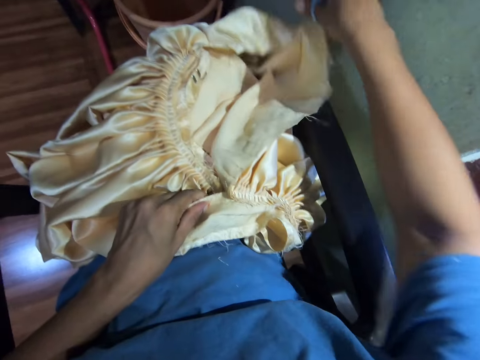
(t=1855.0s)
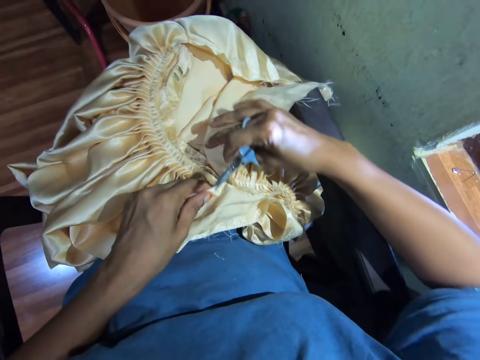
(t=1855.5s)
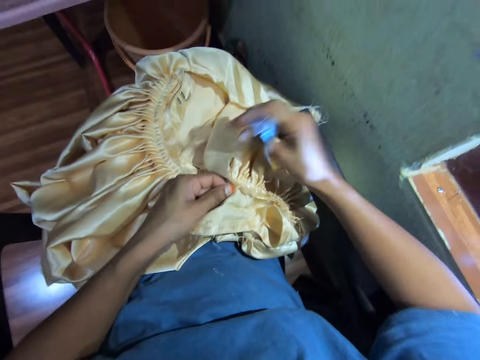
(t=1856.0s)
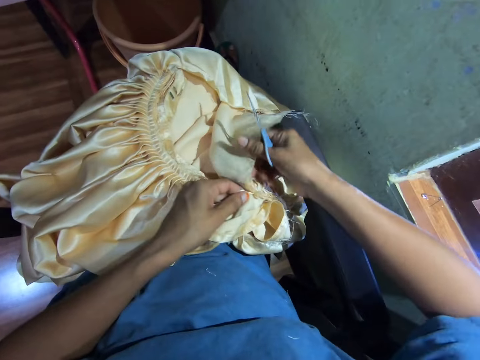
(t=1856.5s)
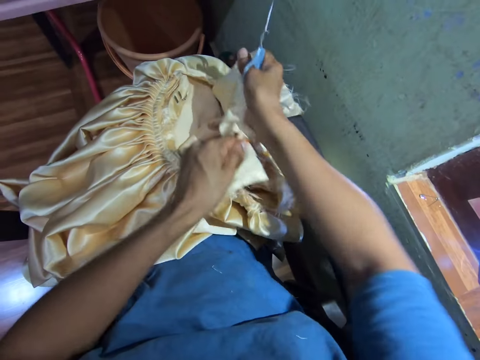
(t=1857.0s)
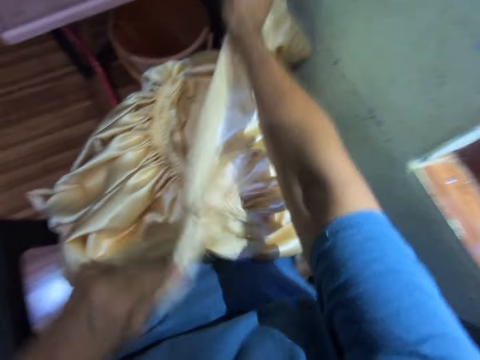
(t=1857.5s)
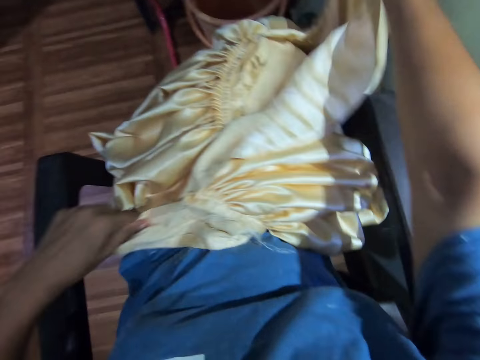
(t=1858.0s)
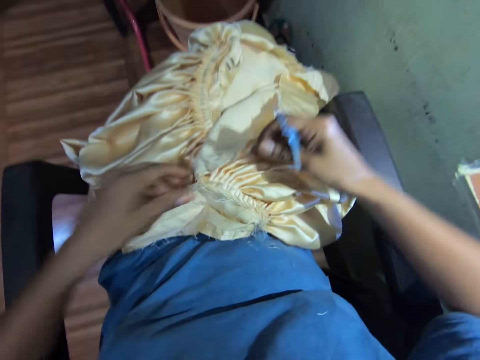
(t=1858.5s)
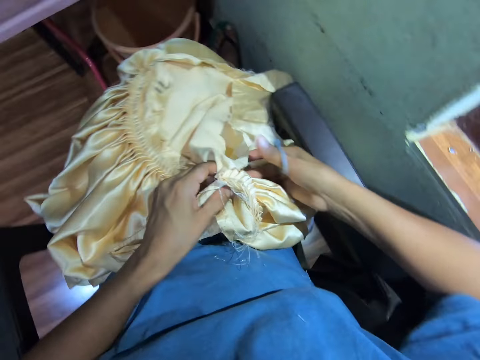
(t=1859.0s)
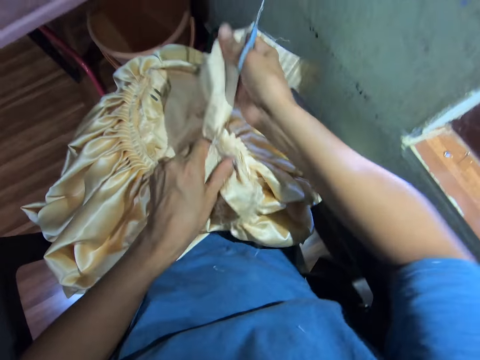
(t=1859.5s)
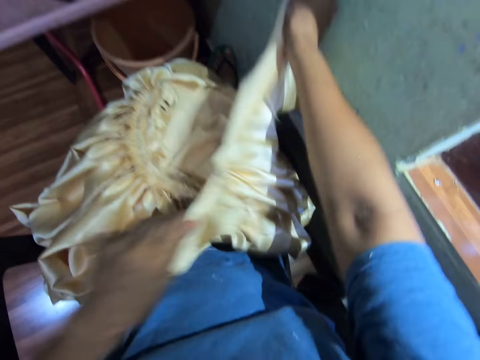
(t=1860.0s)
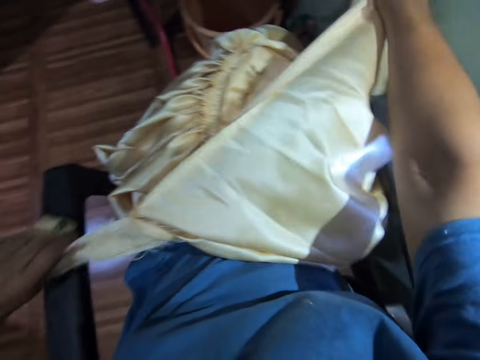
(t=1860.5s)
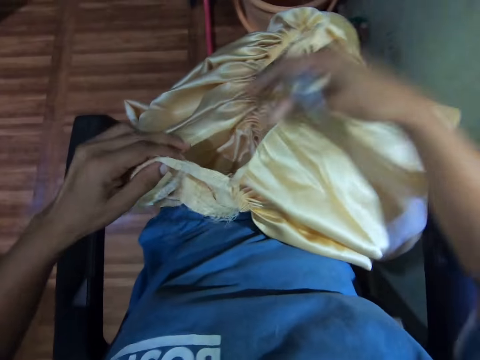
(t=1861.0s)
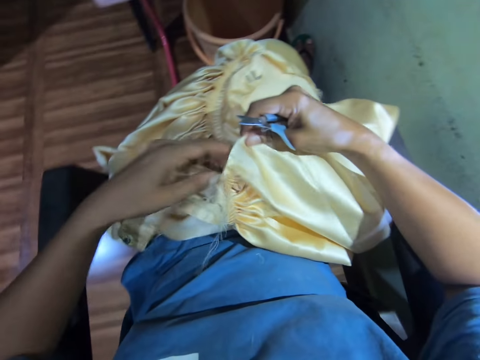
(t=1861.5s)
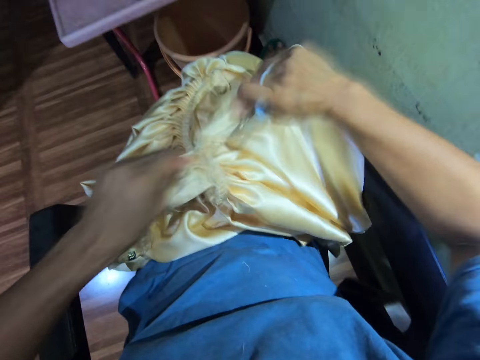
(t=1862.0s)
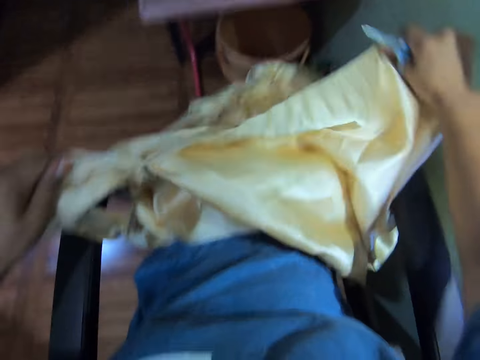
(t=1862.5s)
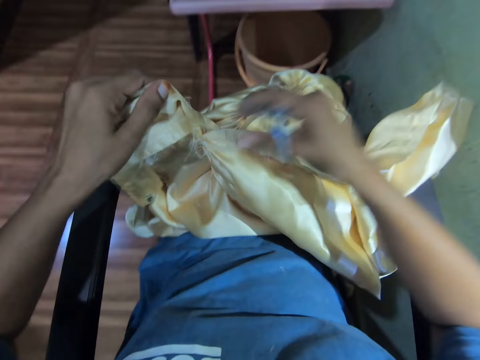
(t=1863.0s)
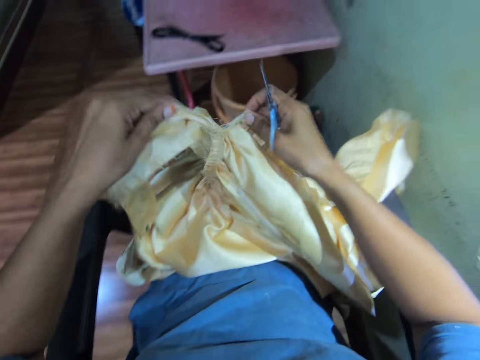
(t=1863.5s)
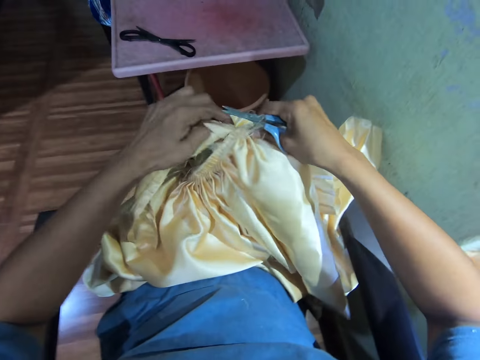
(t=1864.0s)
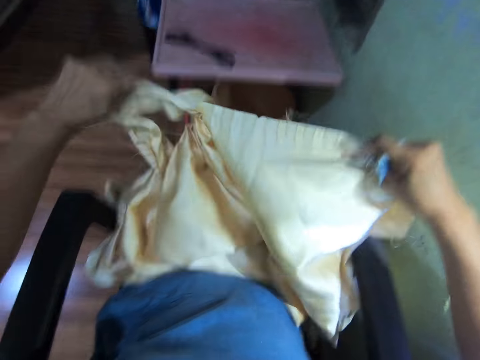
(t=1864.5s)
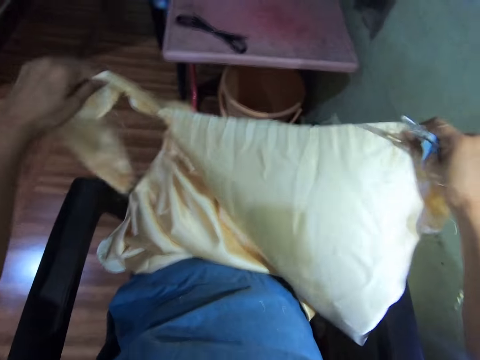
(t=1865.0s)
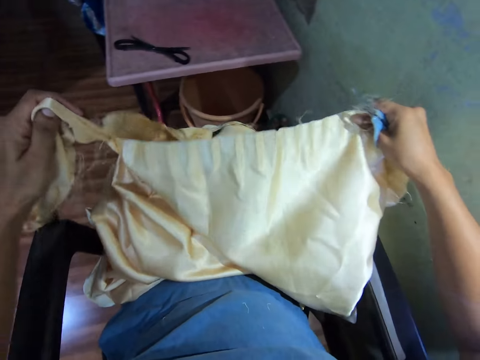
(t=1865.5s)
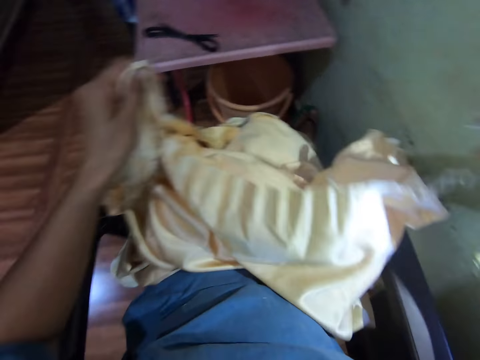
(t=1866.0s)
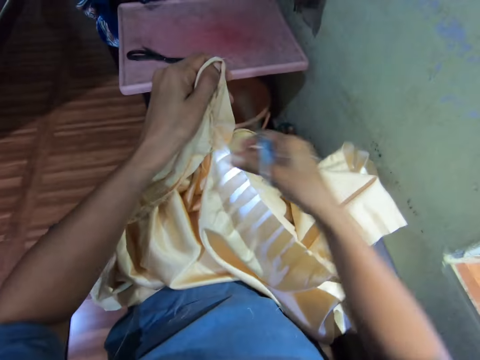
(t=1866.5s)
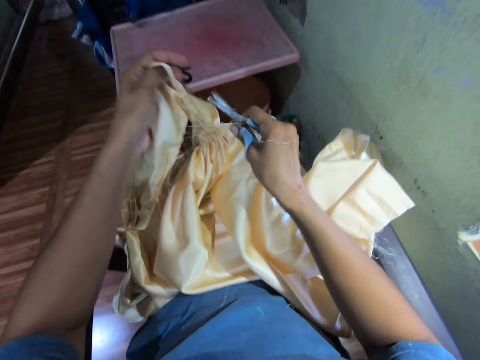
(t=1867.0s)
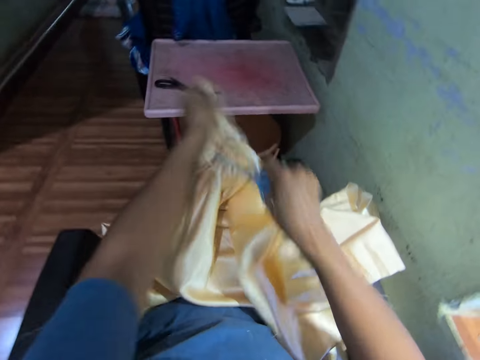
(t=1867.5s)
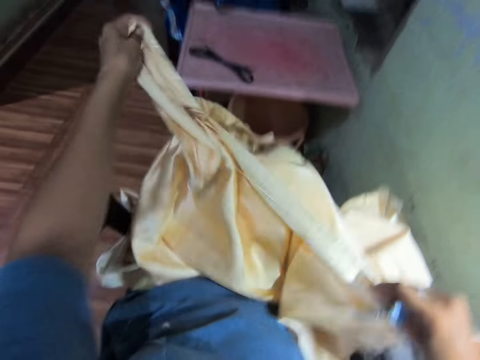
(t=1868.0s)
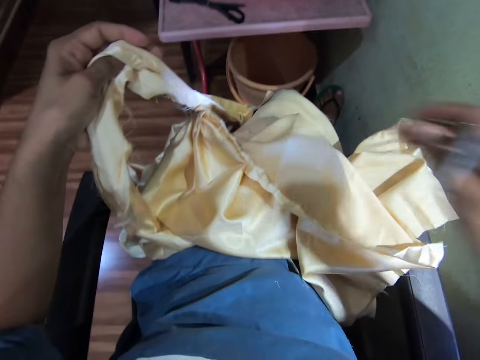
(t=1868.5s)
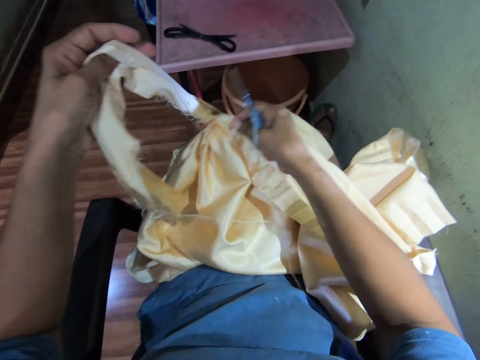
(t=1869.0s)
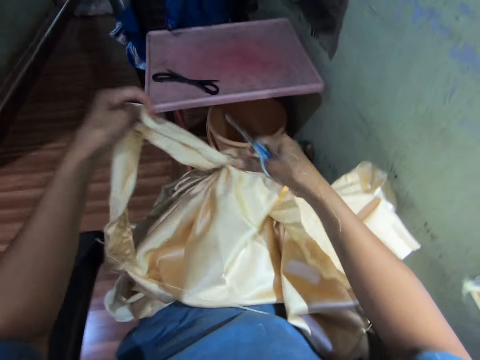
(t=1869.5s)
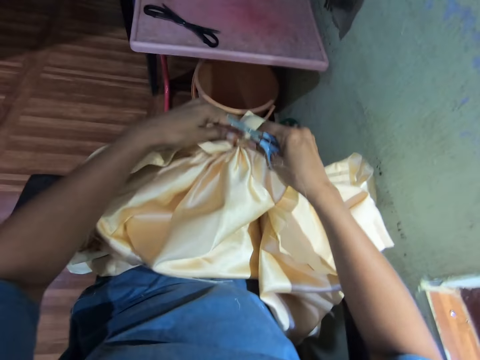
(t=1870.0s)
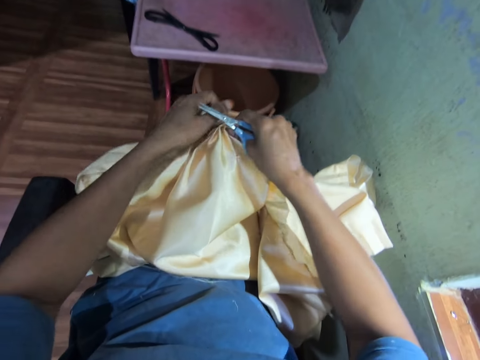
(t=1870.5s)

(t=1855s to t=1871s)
The camera wearer rips the cloth repeatedly. She adjusts her hands' position on the cloth. She rips the cloth apart with her hand. She rips the cloth. She adjusts her hands' position on the cloth. She rips the cloth apart with her hand. She rips the cloth with her hands. She adjusts her hands' position on the cloth.

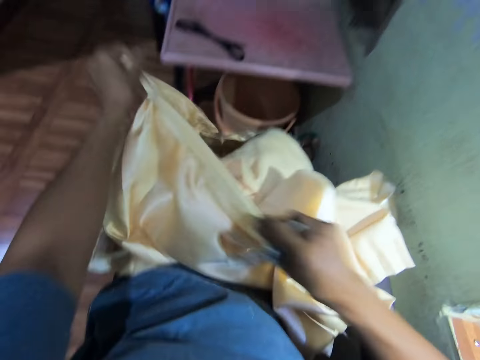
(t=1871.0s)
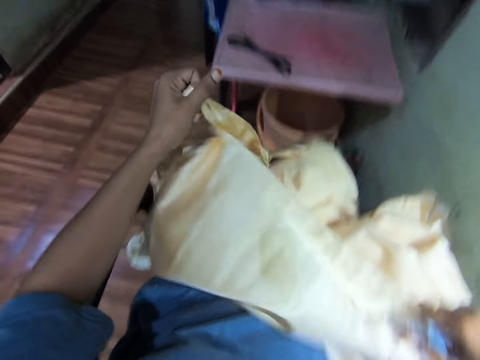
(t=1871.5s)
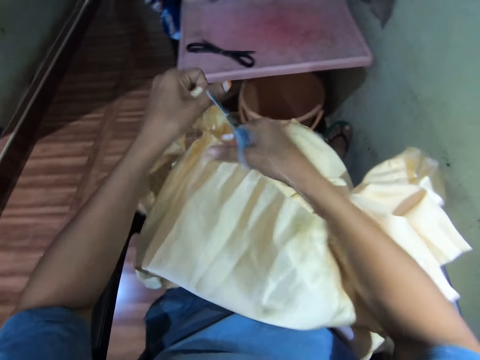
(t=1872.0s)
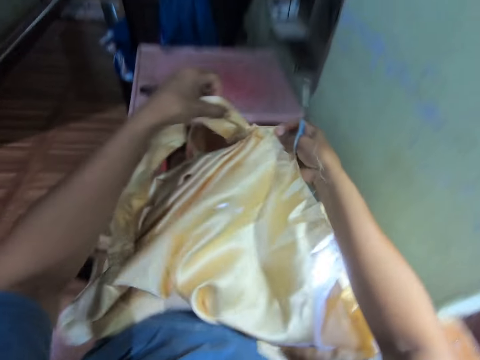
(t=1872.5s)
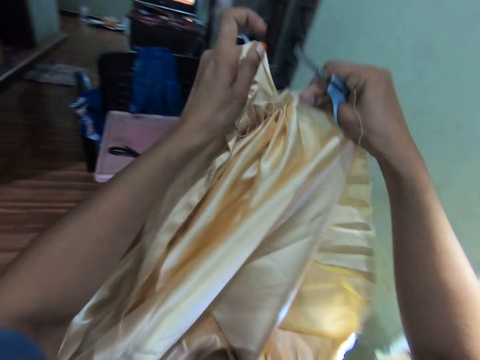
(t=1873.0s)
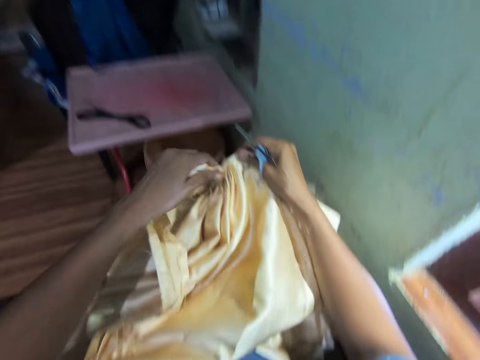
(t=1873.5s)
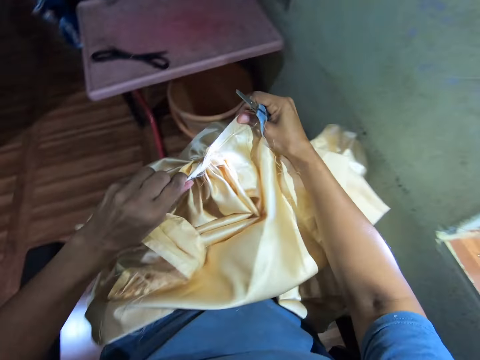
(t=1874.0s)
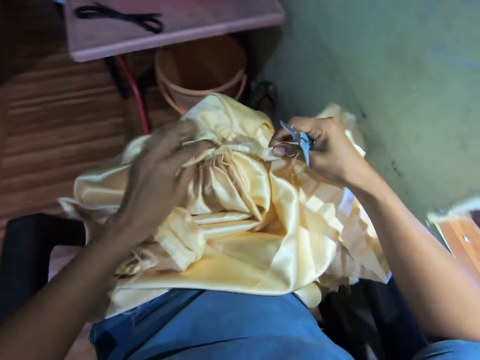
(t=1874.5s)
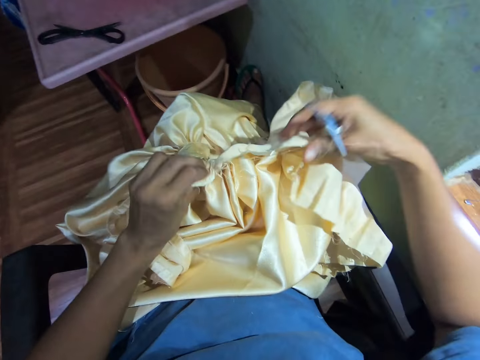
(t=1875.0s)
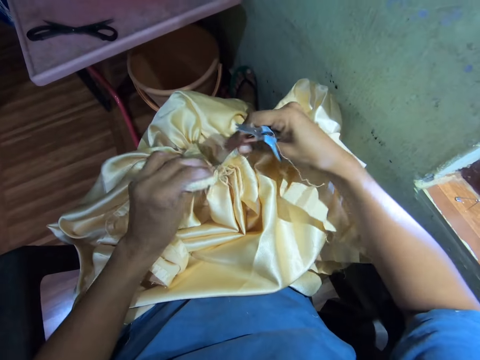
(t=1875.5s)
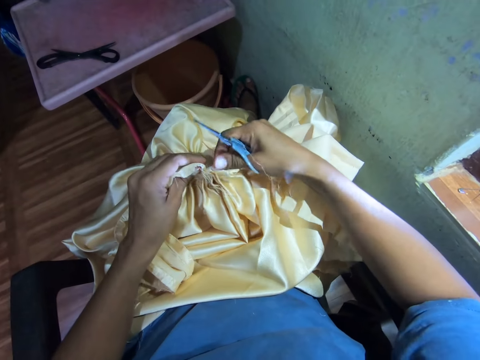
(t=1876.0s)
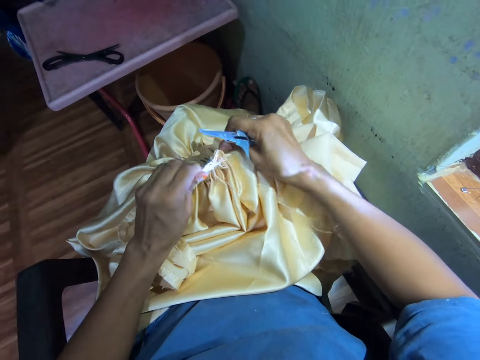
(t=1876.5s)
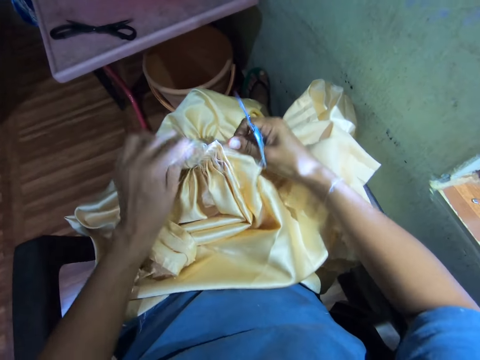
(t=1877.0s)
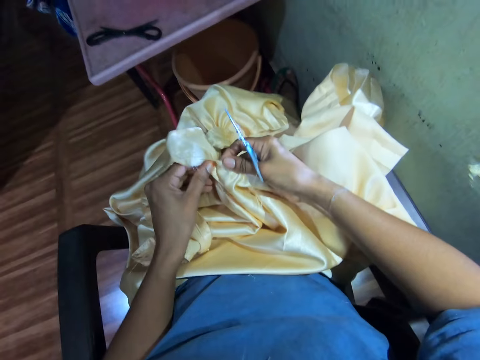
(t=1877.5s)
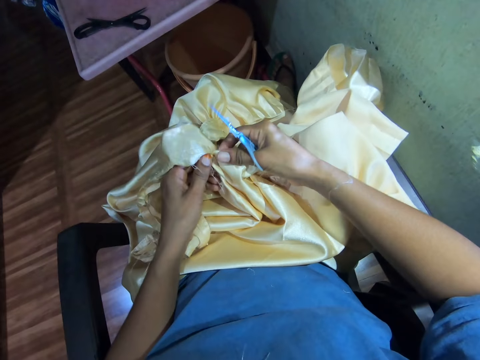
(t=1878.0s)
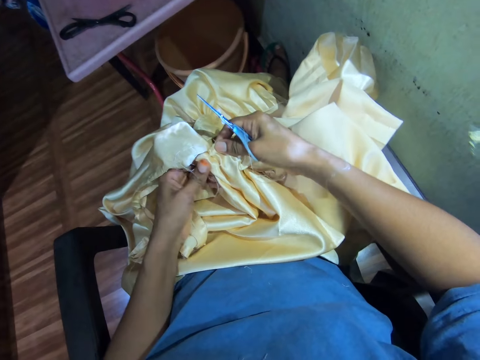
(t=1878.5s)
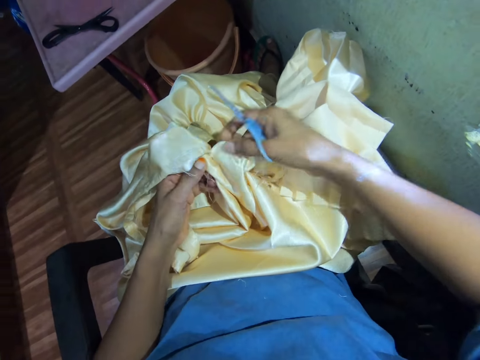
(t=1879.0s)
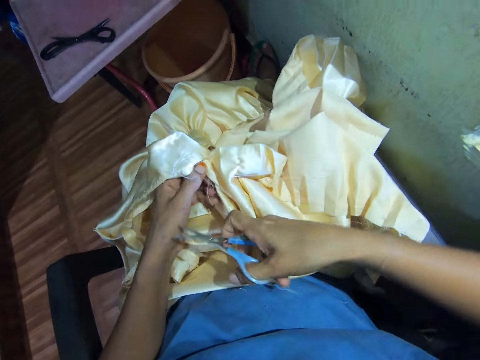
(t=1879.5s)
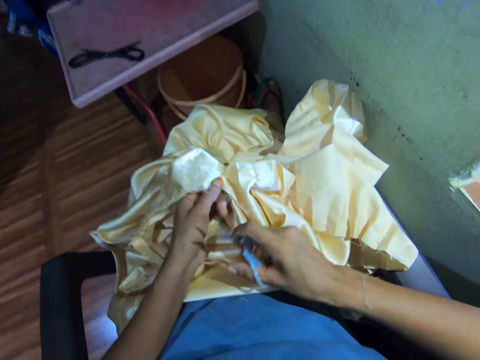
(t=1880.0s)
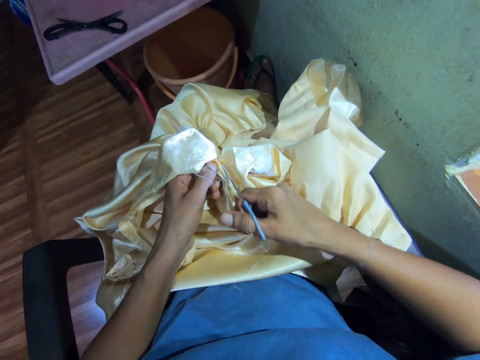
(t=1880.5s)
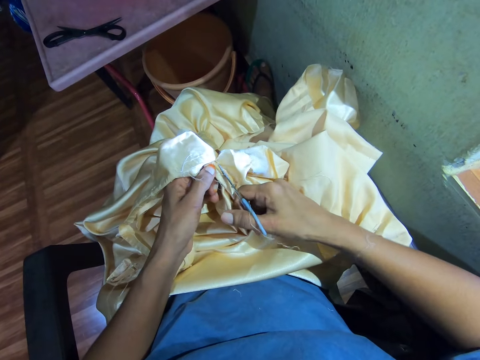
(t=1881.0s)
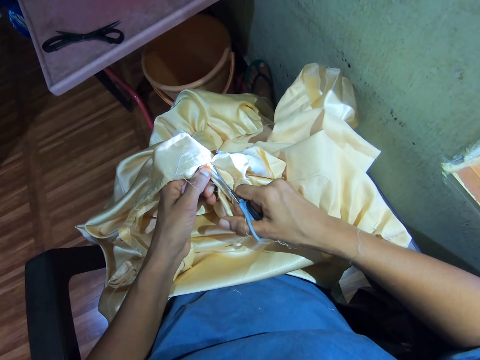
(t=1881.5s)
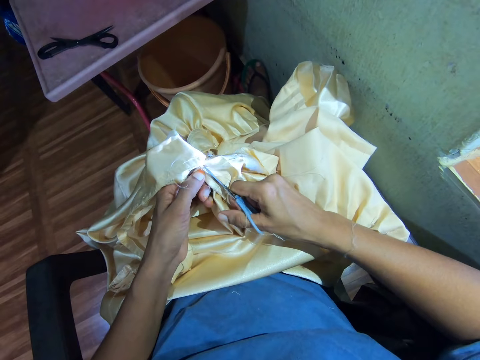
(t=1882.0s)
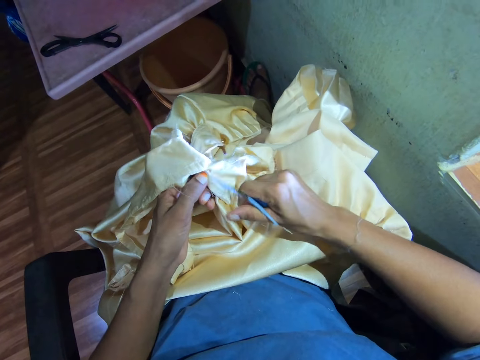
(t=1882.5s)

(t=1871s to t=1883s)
The camera wearer rips the cloth apart with her hand. She adjusts her hands' position on the cloth. She rips the cloth with her hands. She cuts the cloth with scissors.
